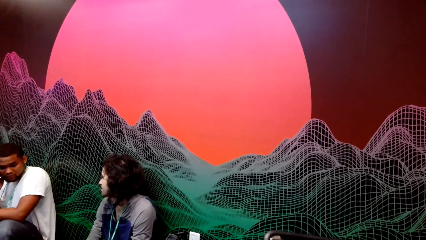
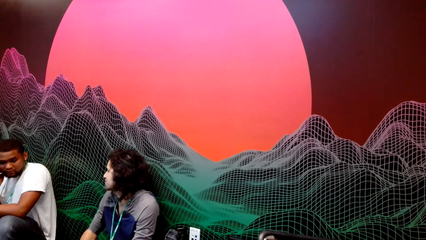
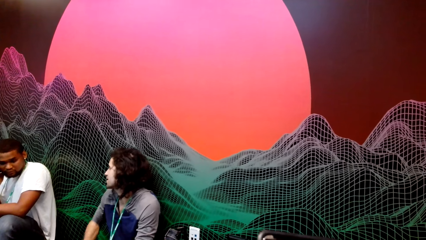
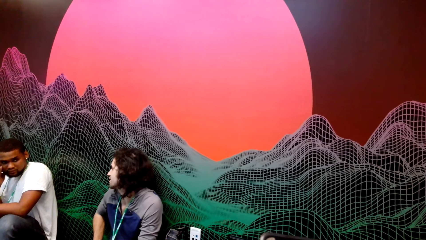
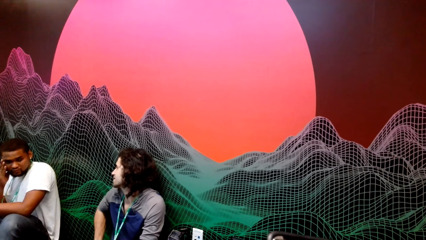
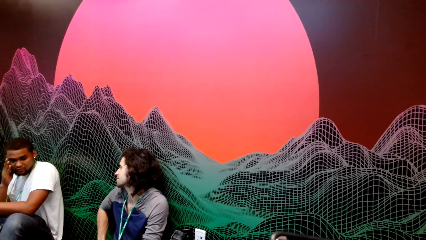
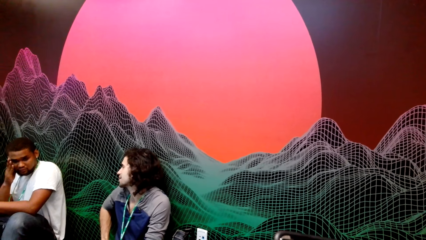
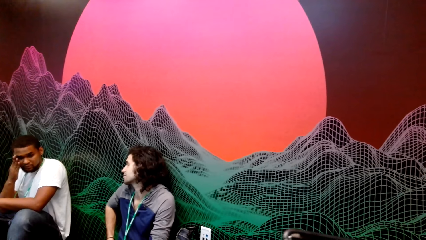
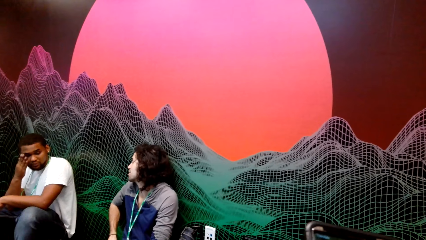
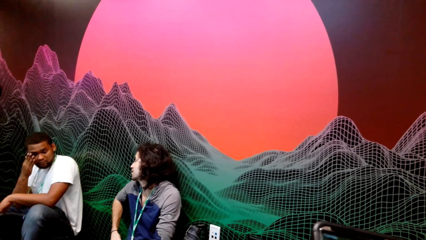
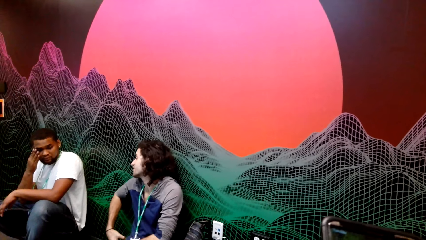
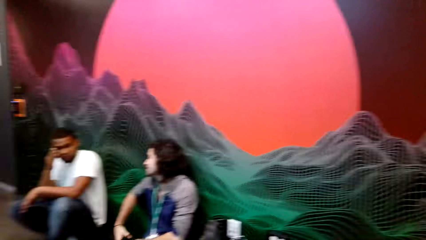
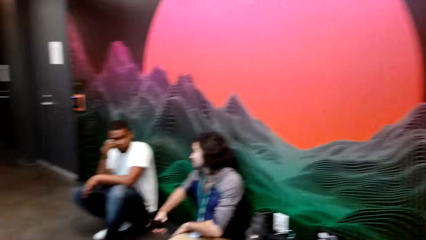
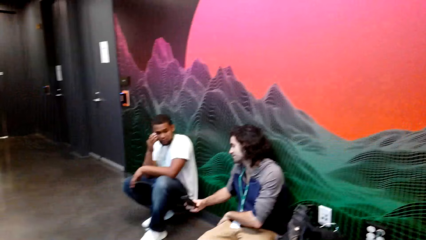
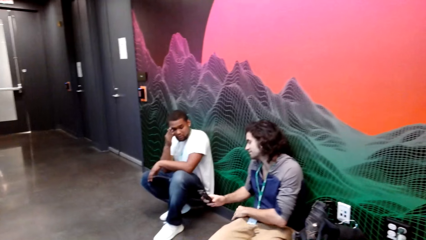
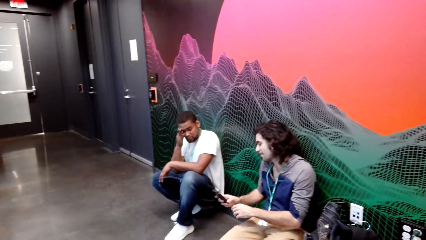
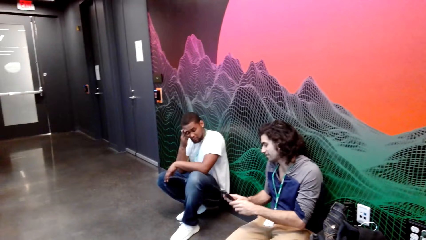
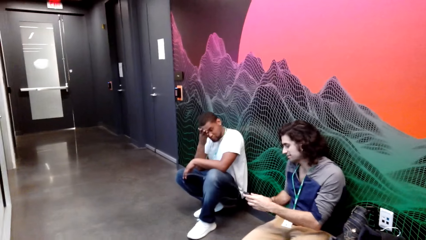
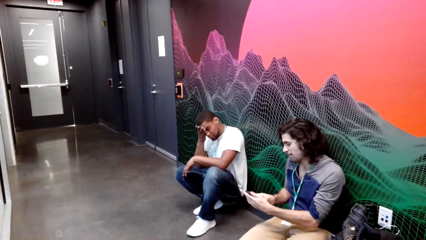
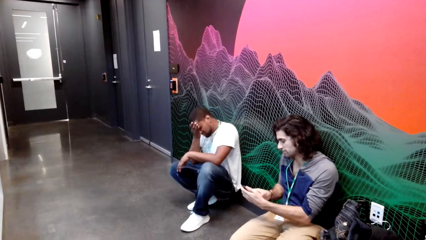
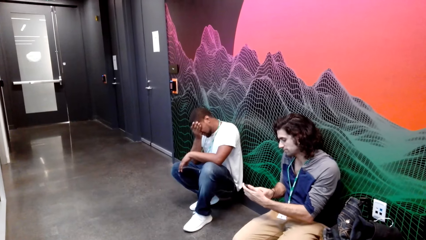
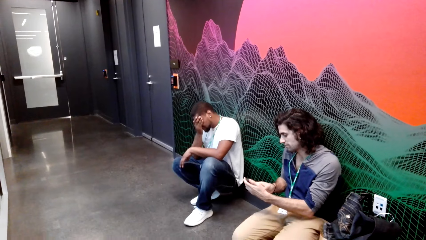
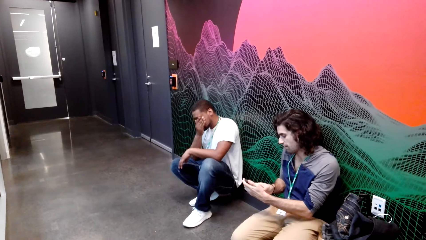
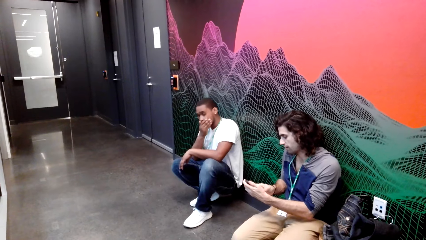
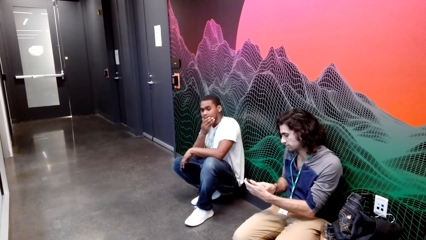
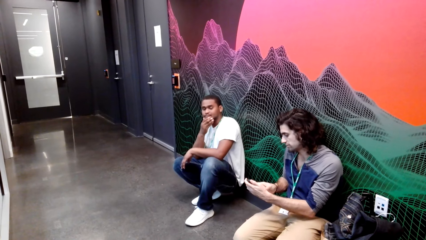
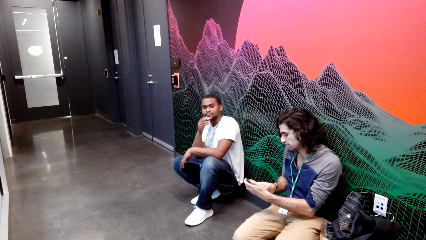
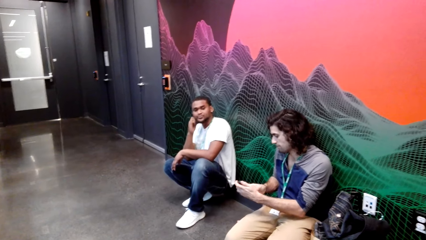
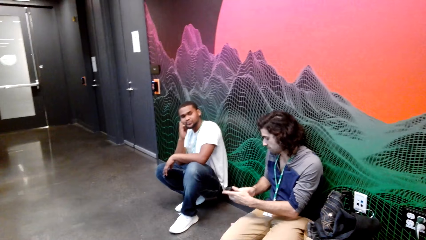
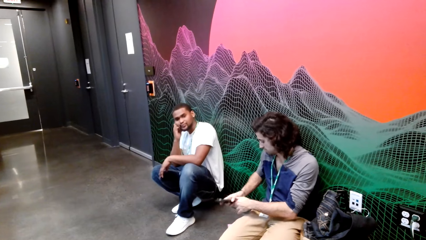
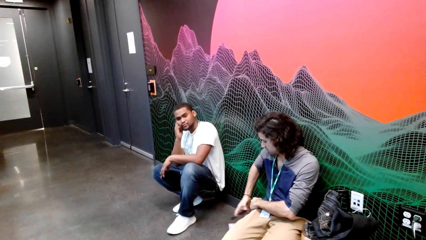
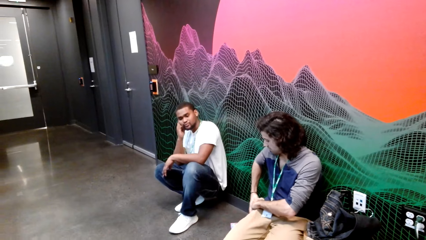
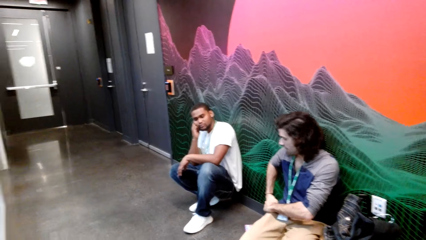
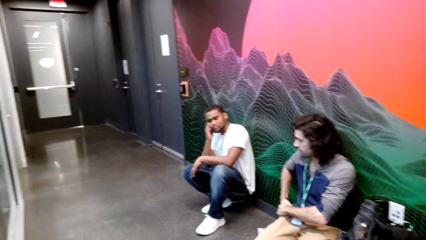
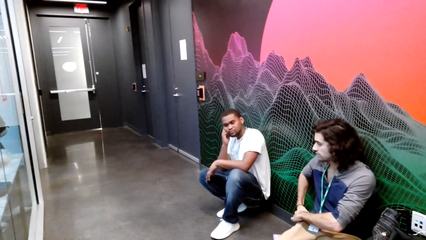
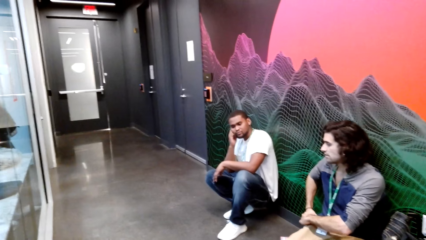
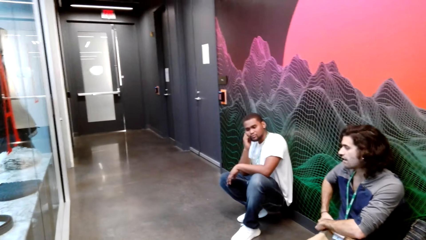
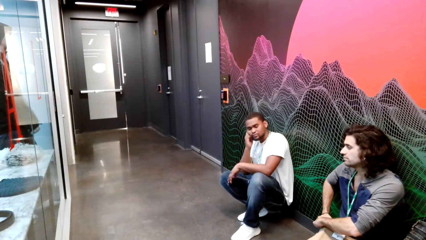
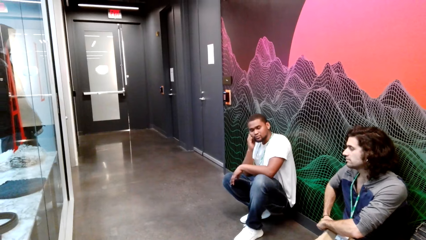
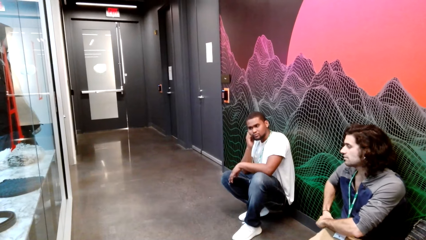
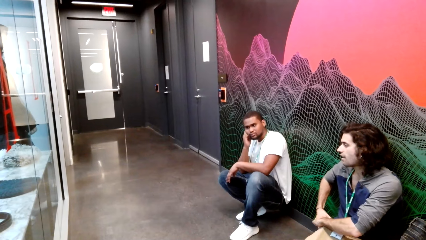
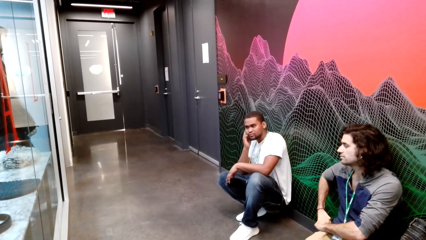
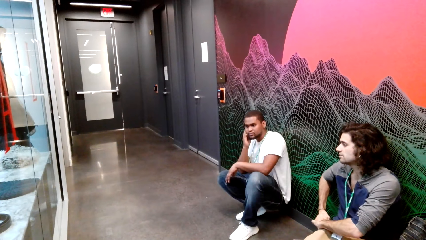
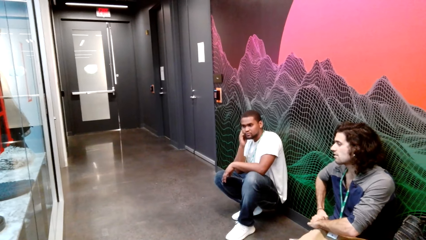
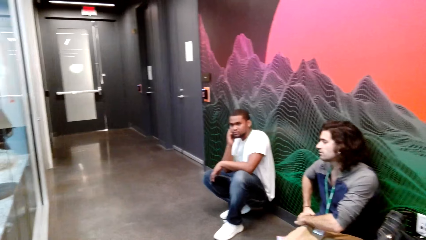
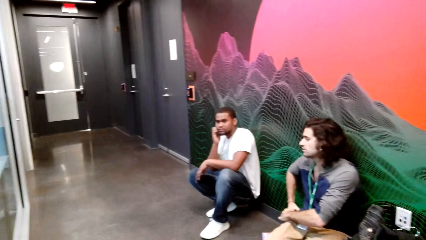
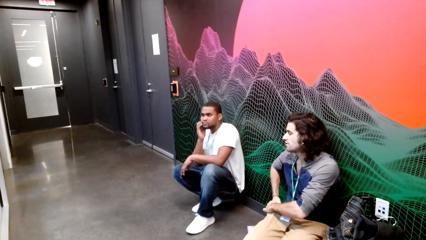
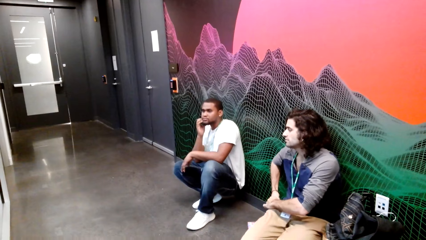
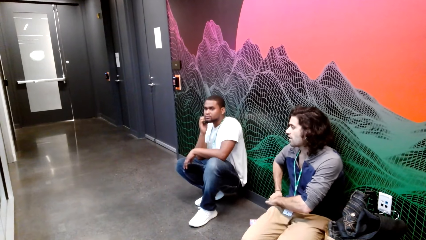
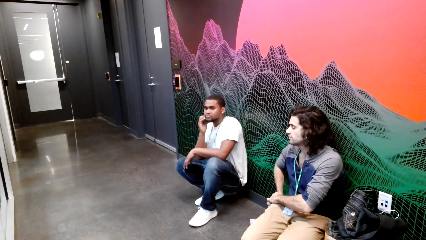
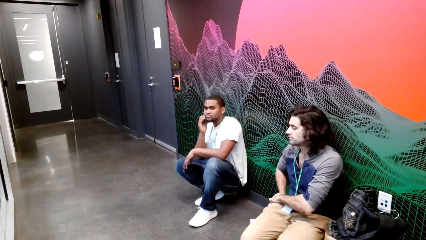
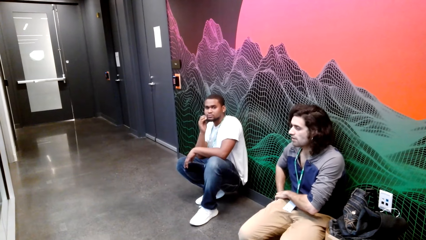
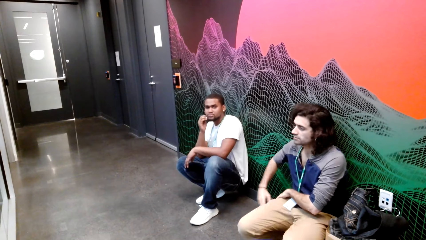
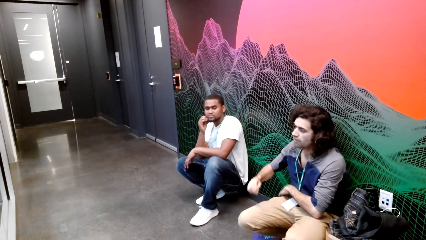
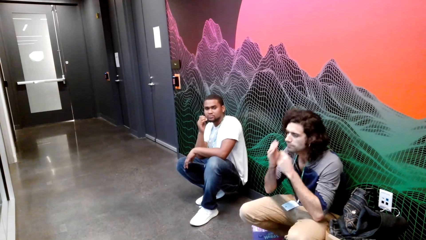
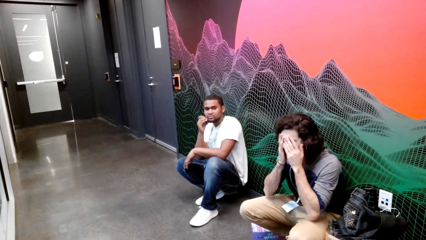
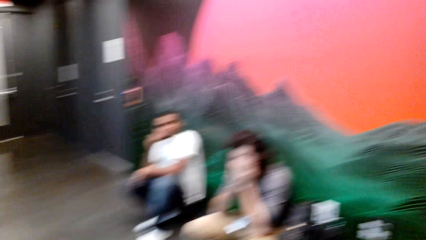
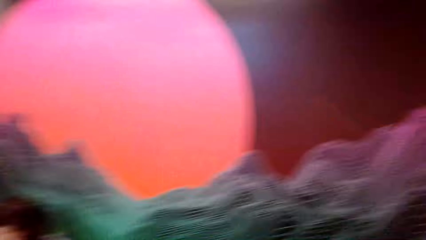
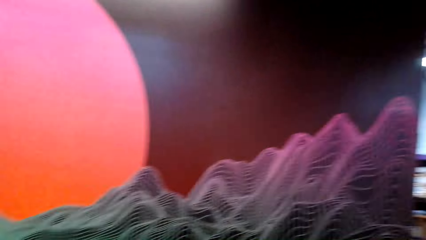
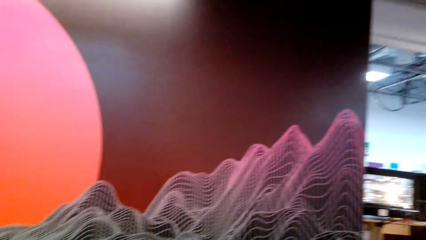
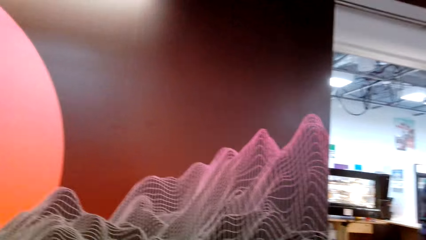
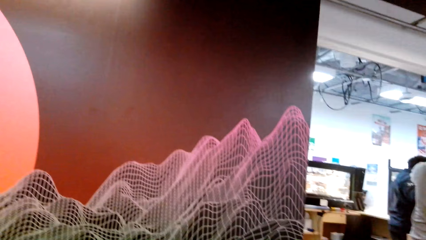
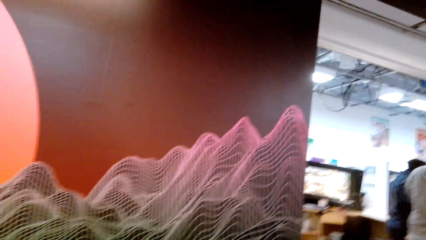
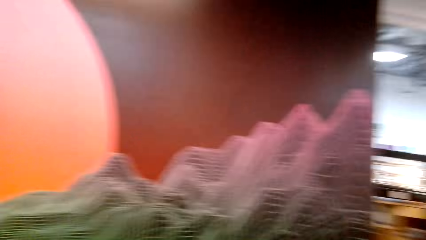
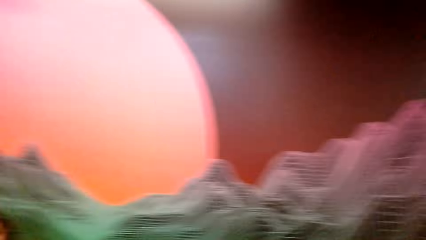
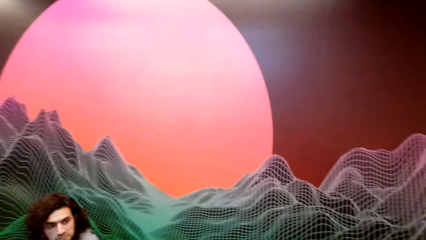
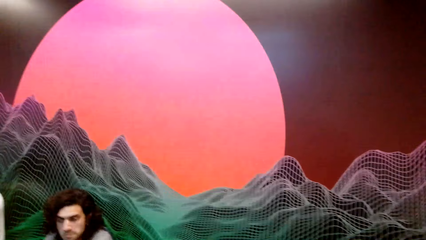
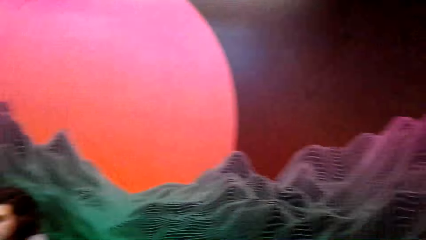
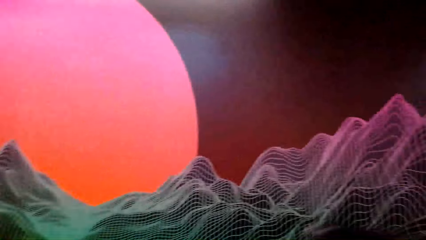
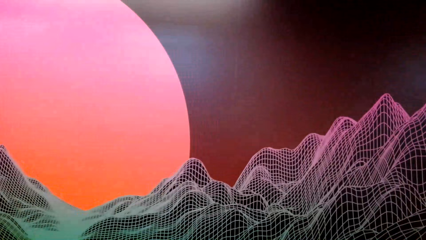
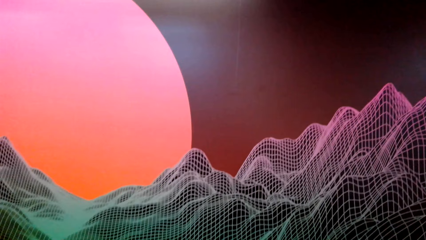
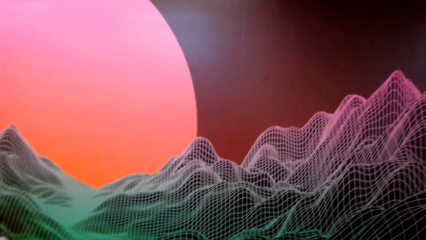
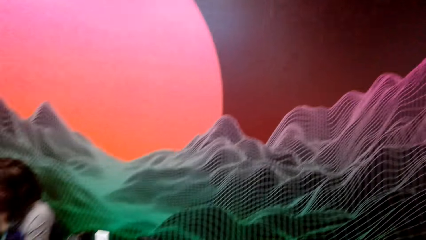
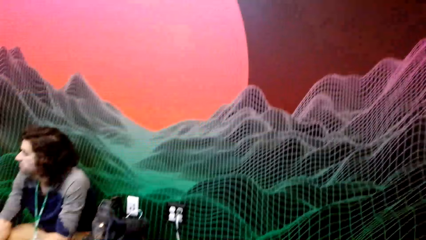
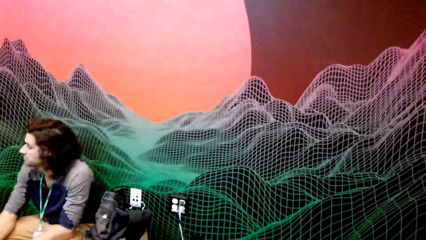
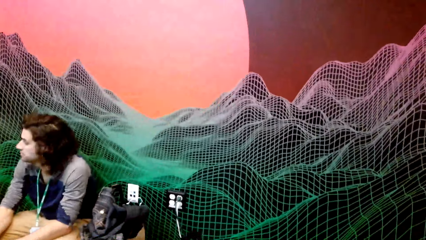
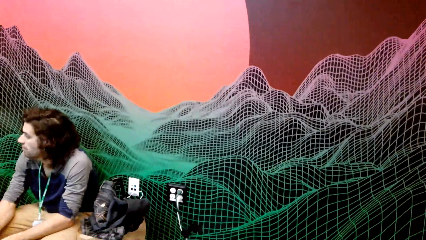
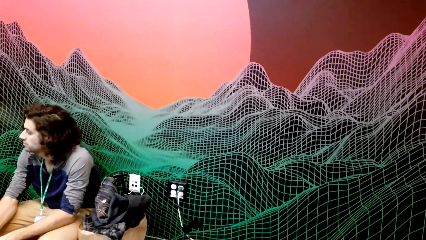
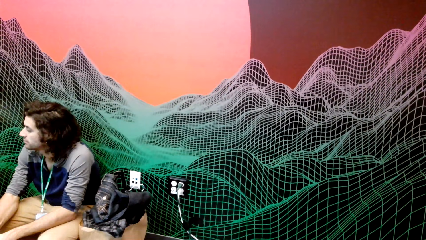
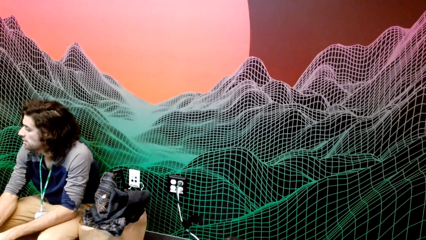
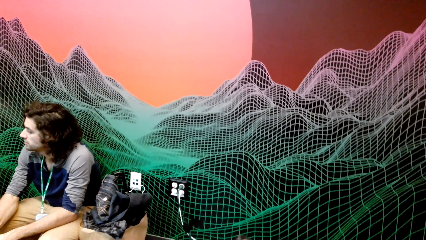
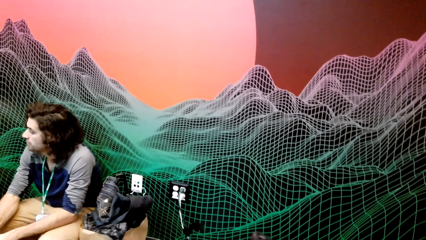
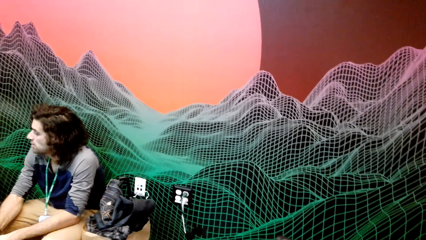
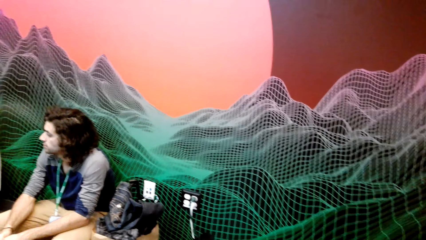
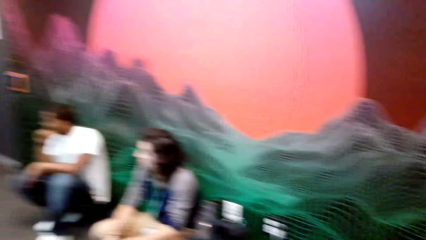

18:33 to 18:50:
The camera wearer looks at the corridor. They look at the drawing on the wall. They look at the supermarket. They look at the drawing on the wall.
